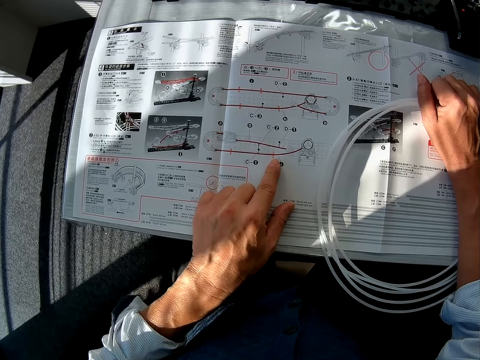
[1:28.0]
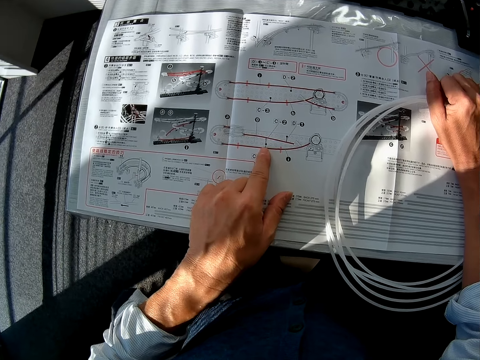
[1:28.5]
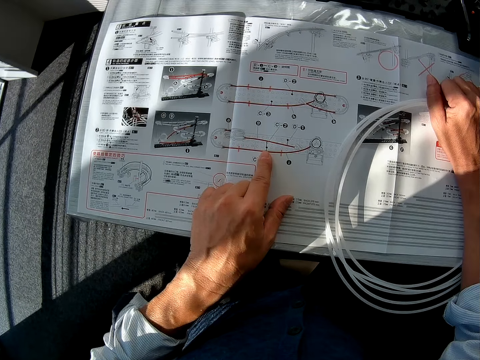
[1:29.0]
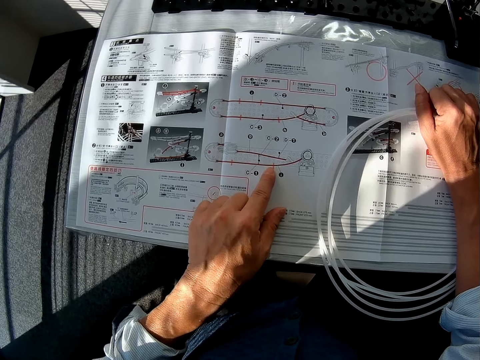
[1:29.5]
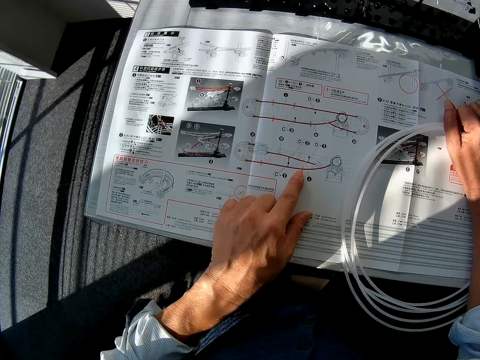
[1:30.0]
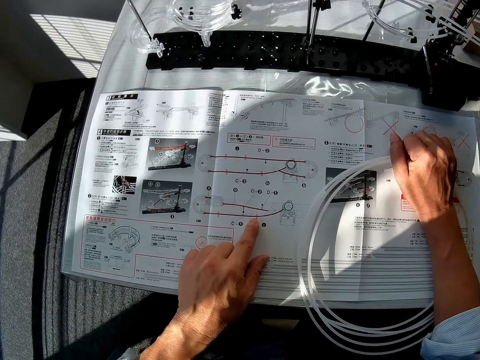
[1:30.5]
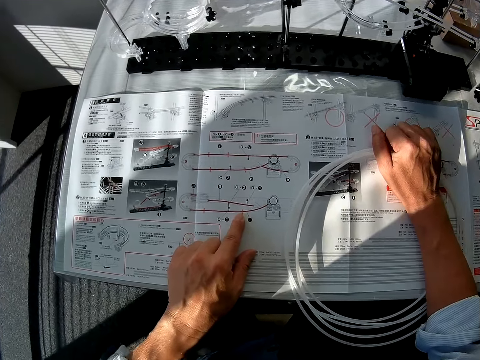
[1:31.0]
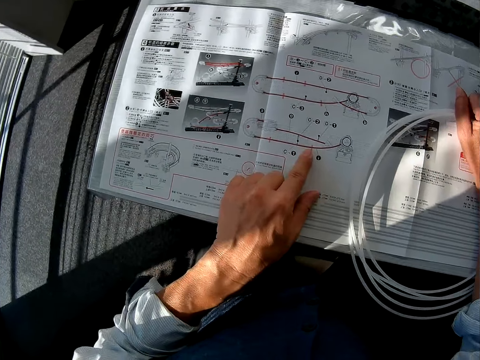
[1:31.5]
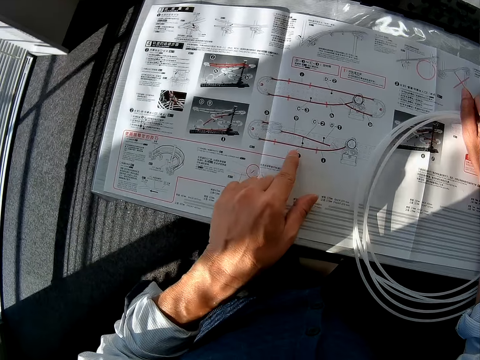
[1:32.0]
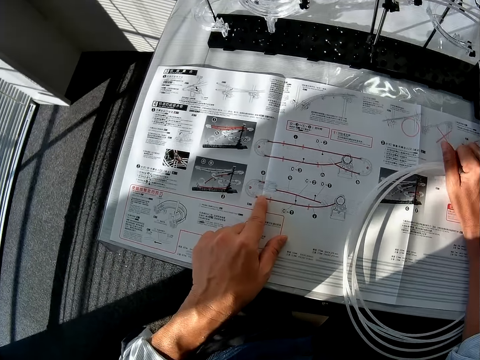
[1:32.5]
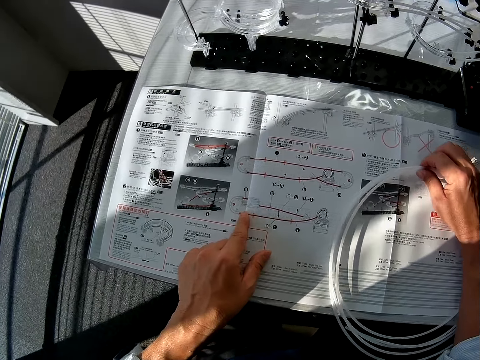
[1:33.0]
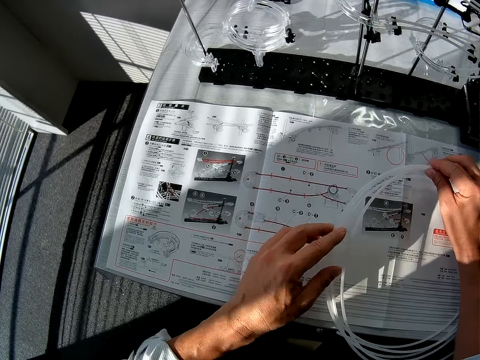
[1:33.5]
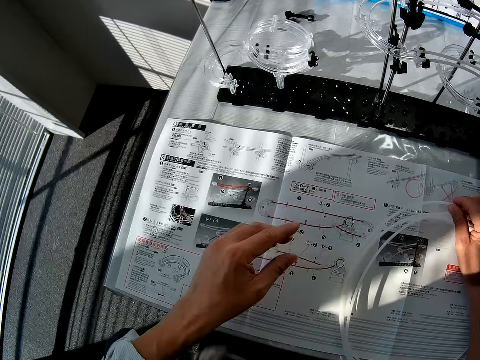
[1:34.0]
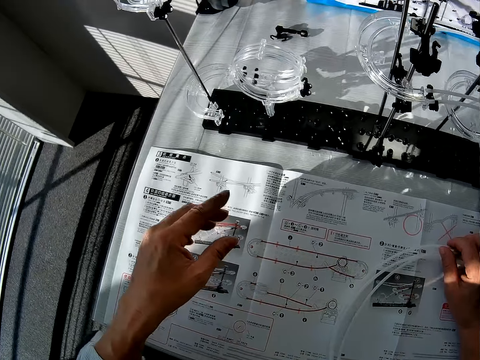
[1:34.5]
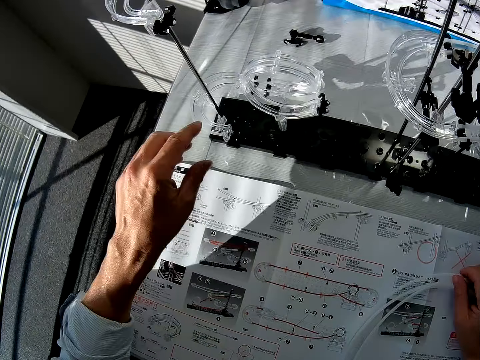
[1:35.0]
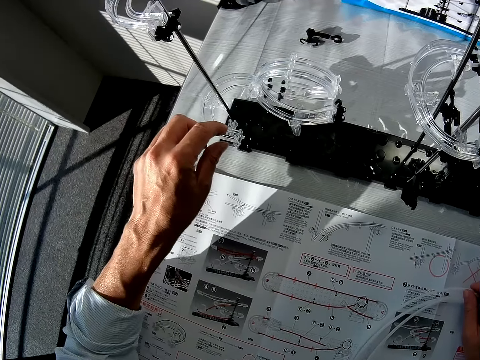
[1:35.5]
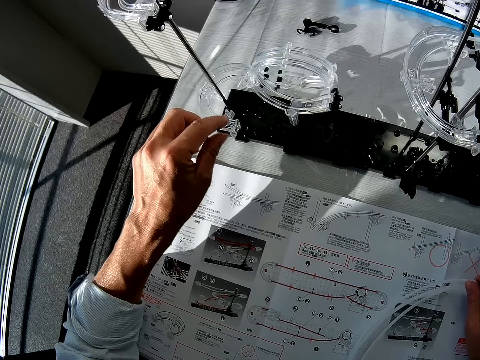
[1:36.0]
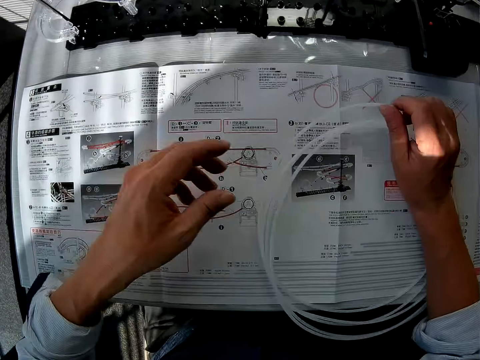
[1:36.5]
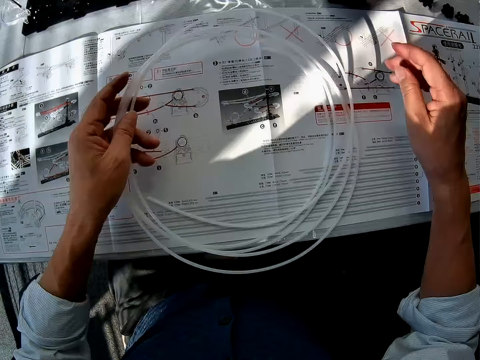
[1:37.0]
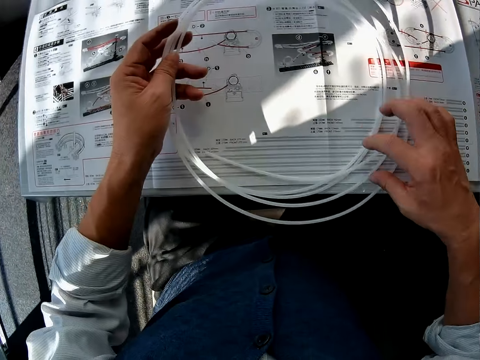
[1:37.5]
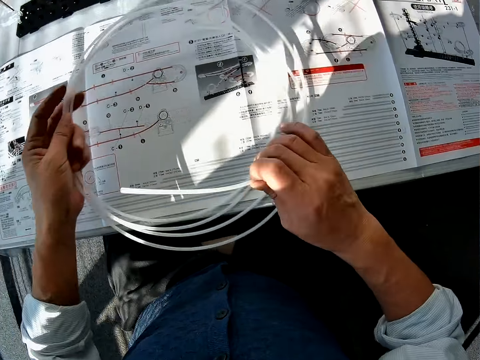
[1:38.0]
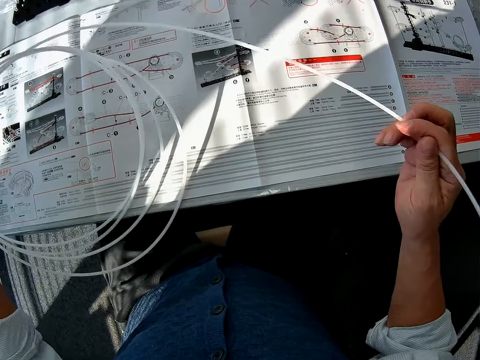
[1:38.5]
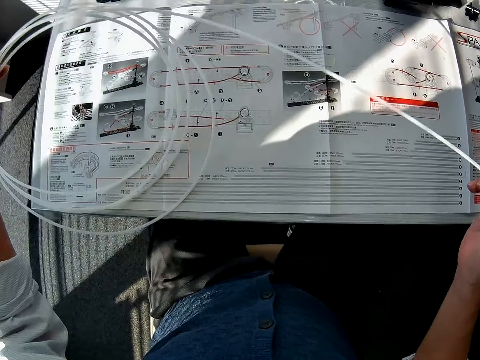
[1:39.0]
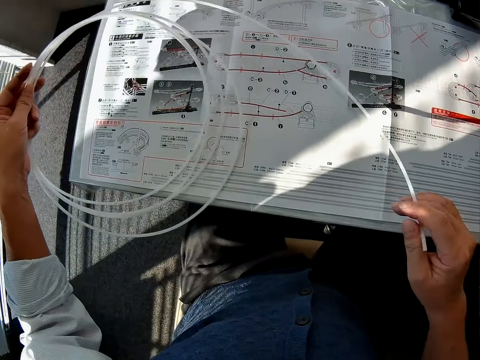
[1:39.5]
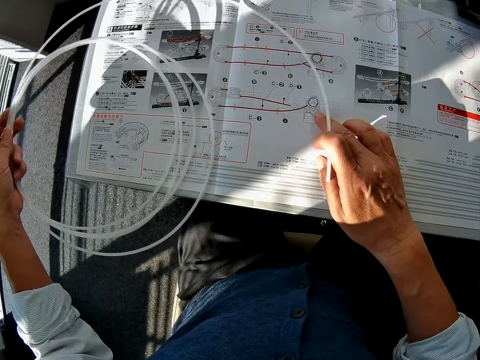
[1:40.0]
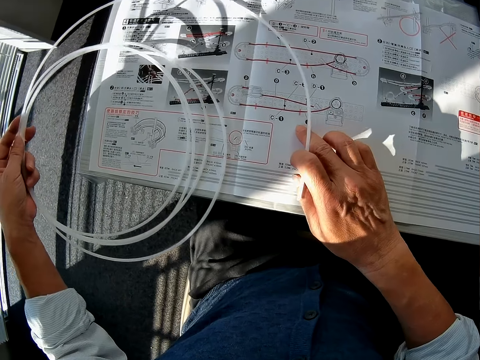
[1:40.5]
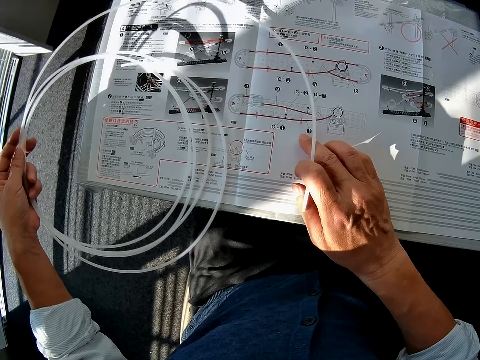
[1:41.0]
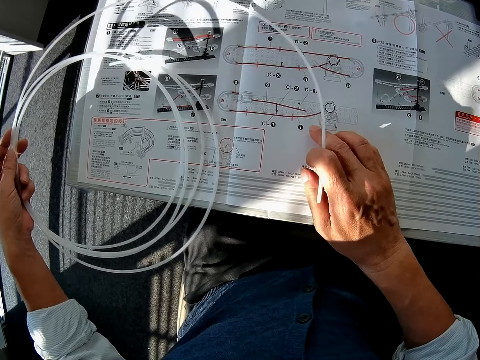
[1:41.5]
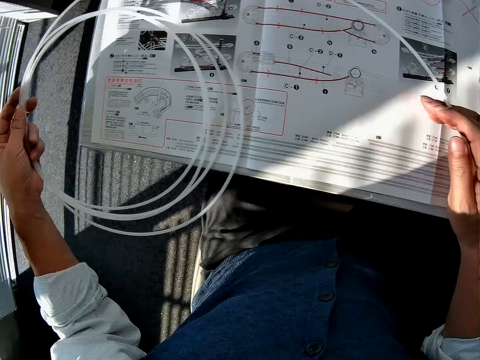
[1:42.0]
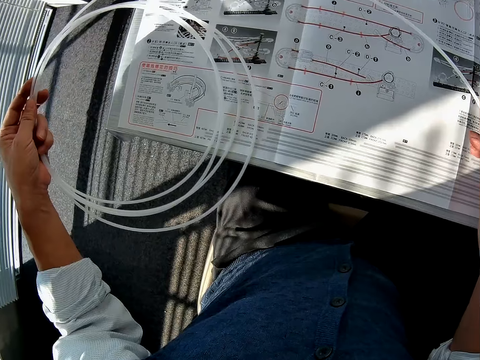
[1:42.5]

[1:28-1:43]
The camera wearer moves his left index finger on the space rail manual. He refers to the space rail manual. He holds a standard rail. He touches a corner part A. He holds the standard rail. He straightens the standard rail. He moves his middle finger on the space rail manual.

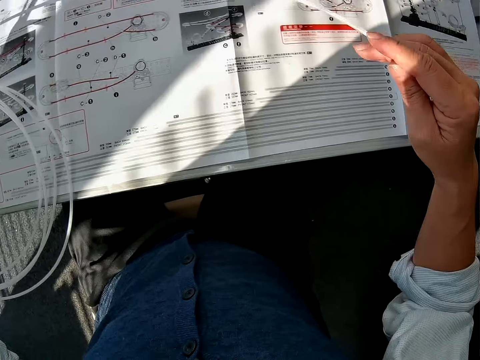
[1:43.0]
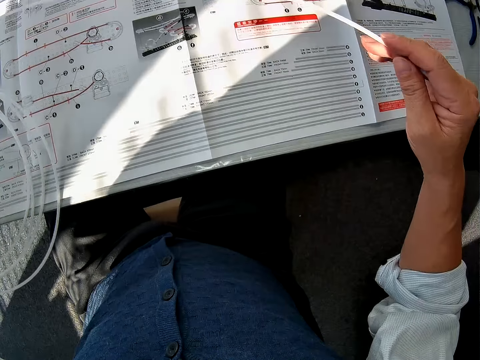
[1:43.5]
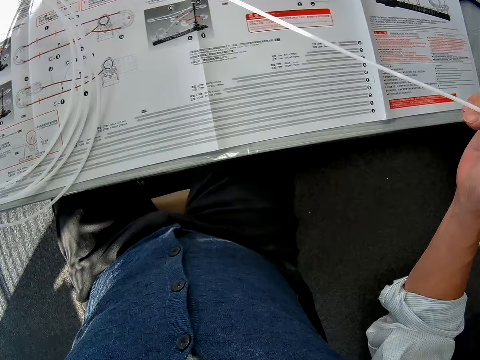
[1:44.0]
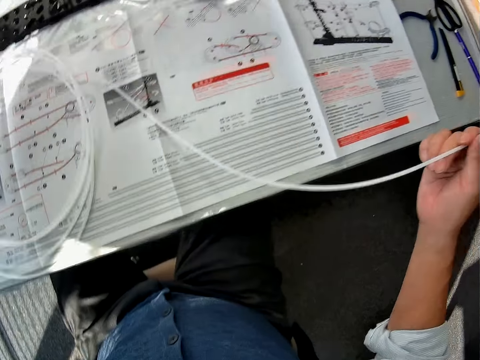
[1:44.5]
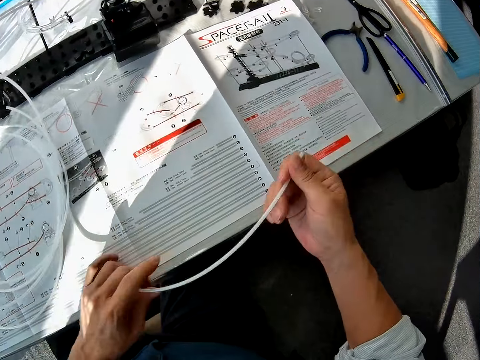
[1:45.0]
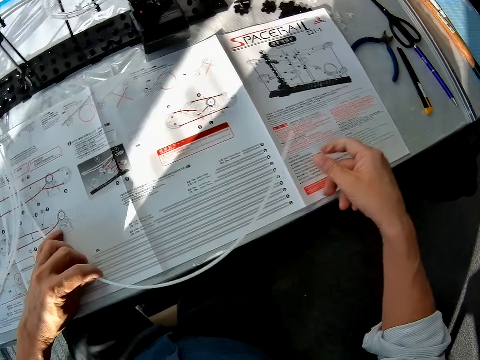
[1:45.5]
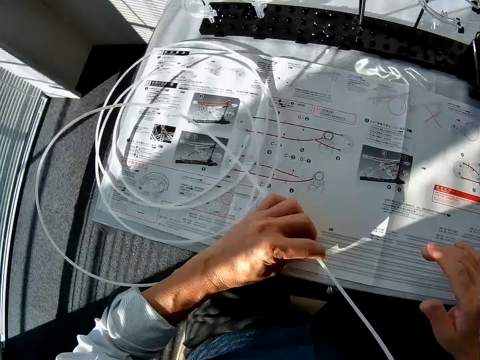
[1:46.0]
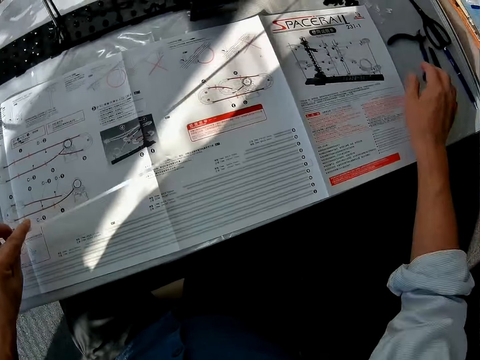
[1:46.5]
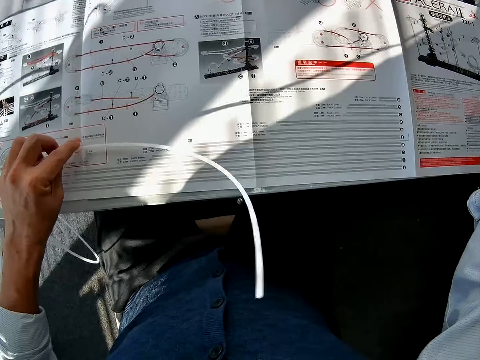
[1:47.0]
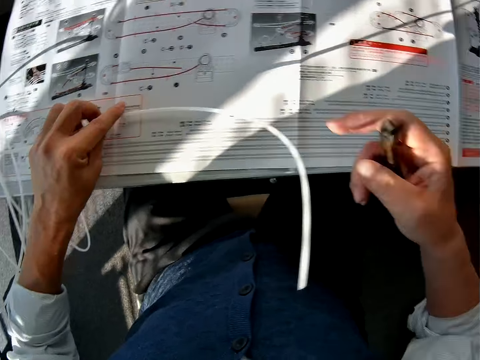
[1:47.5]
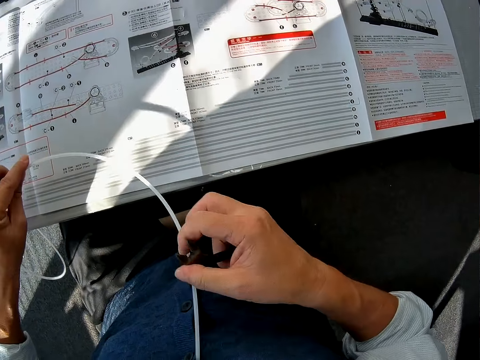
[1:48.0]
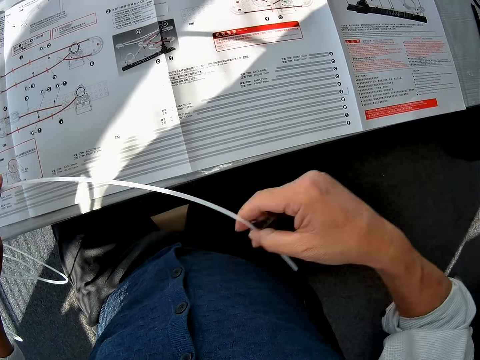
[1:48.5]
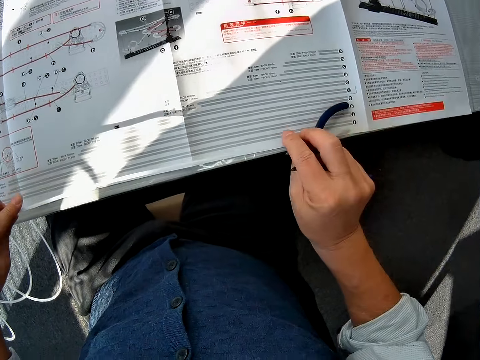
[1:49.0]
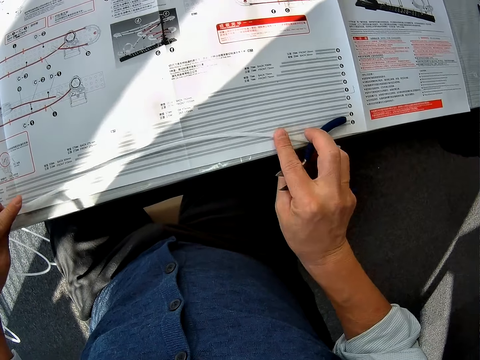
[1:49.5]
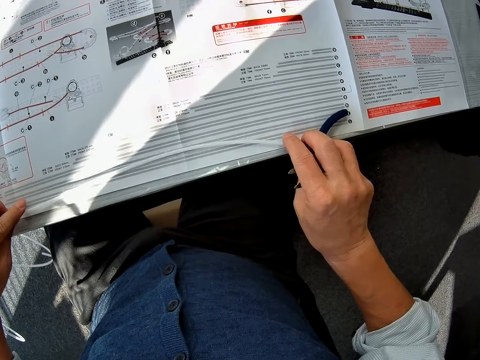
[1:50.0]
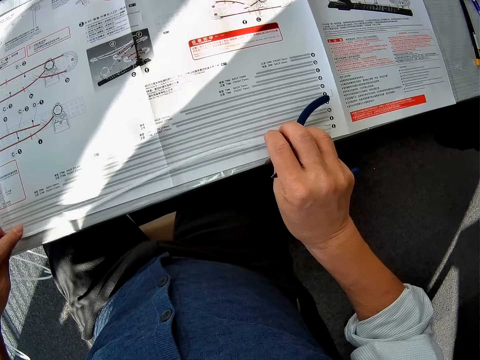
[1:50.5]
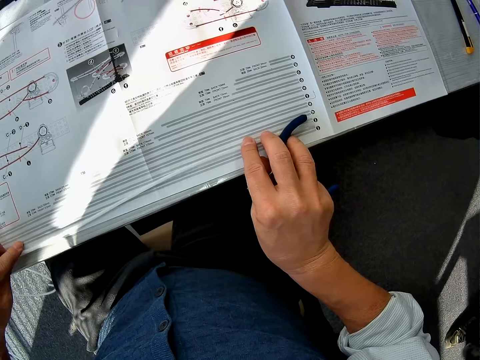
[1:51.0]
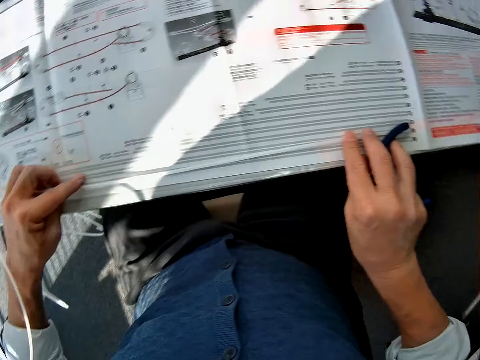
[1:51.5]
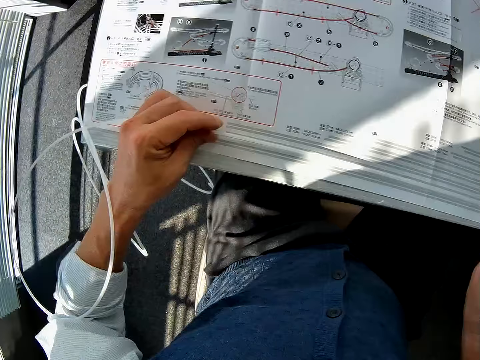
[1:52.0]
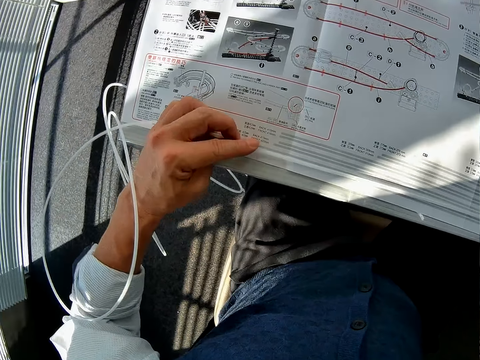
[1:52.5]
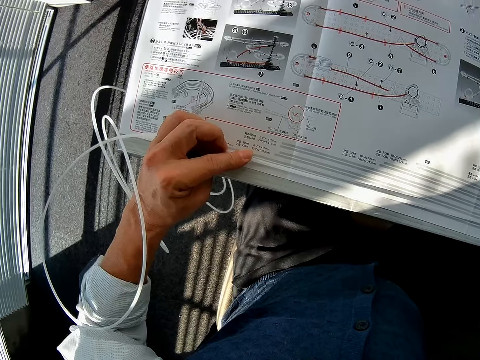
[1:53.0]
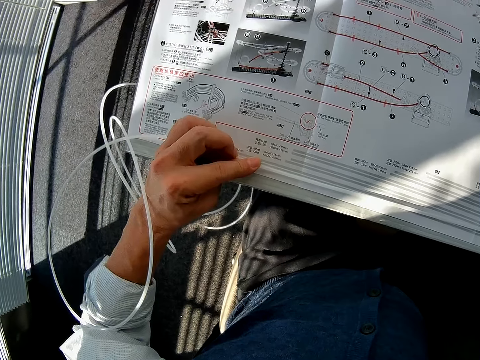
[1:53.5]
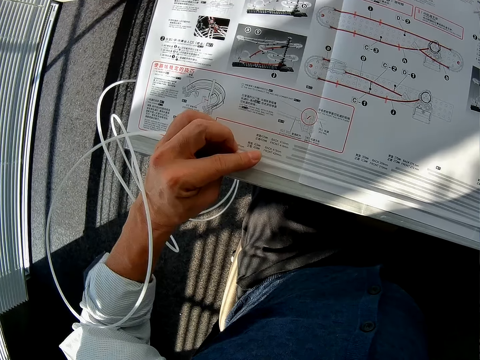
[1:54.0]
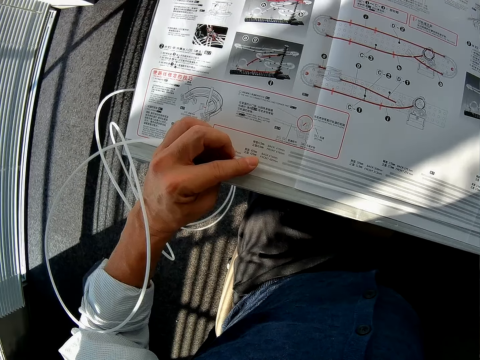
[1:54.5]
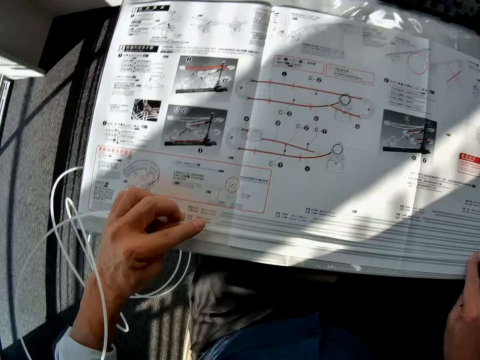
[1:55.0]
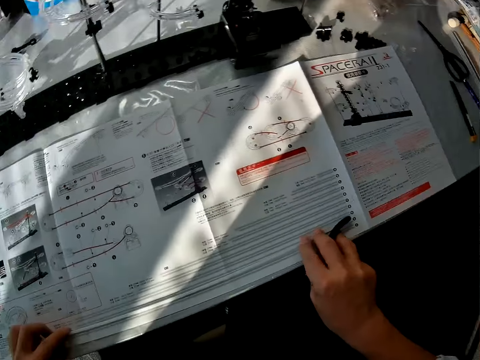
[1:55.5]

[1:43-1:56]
The camera wearer straightens the standard rail. He places the standard rail on a space rail manual. He picks up pliers from the table. He holds the standard rail. He places the standard rail on the table. He straightens the standard rail. He measures the pipe.
